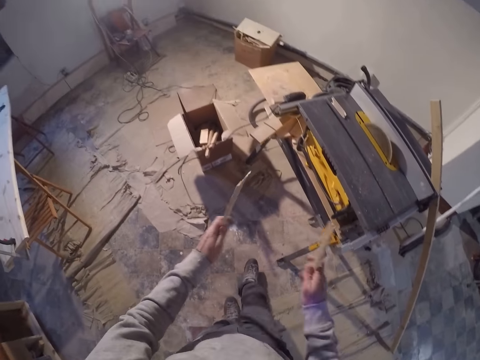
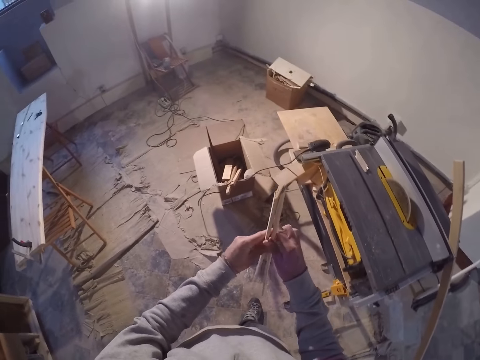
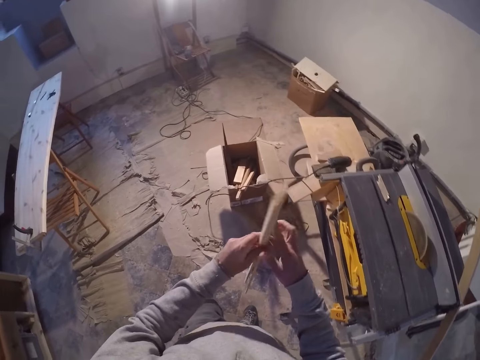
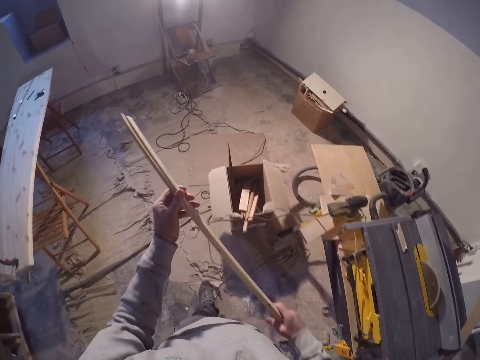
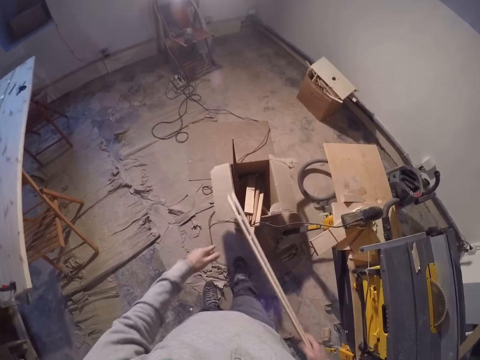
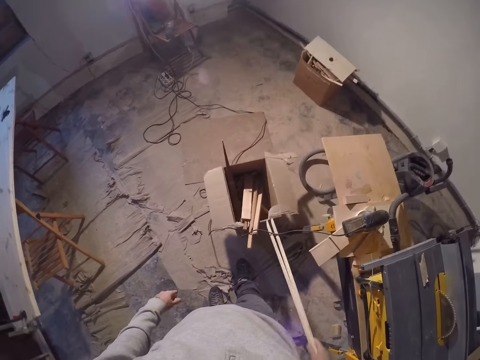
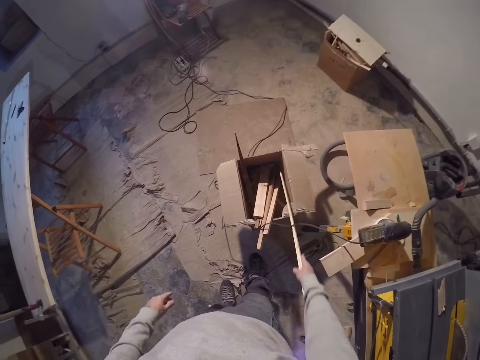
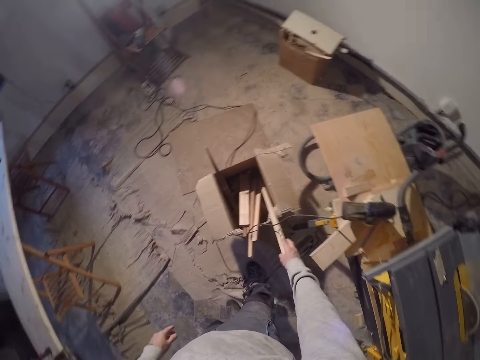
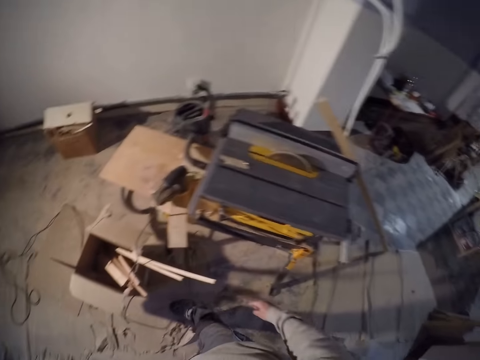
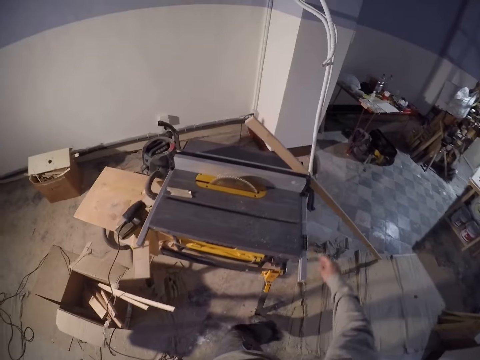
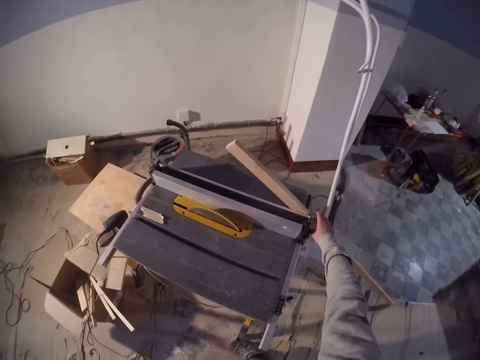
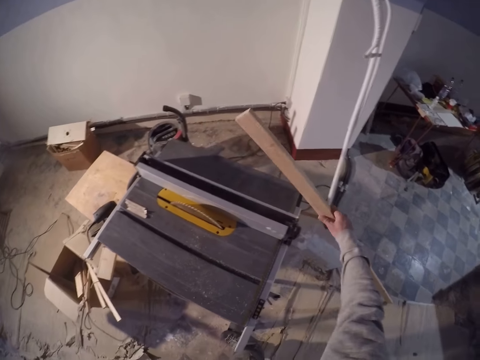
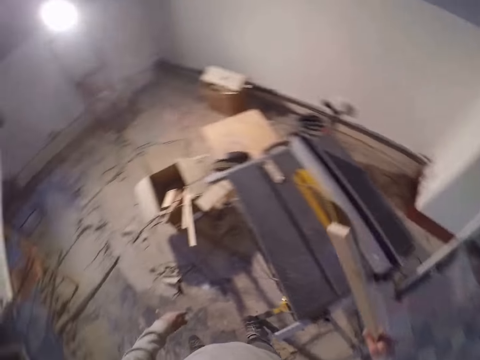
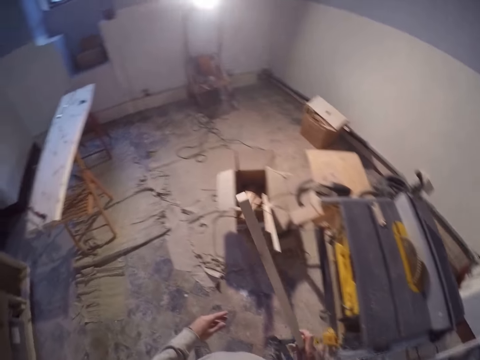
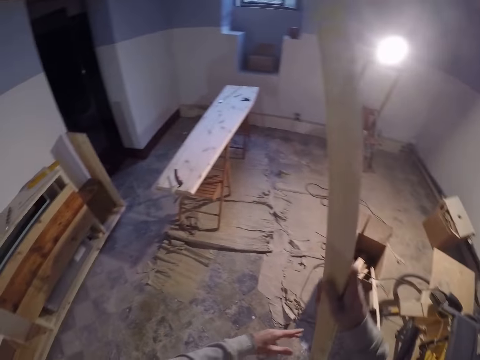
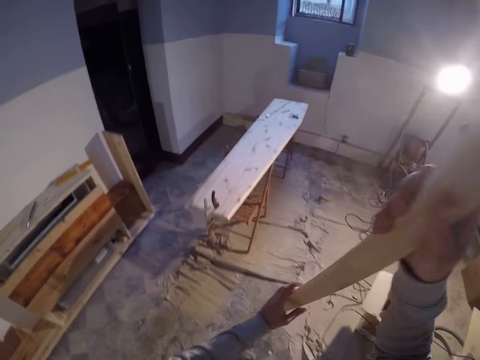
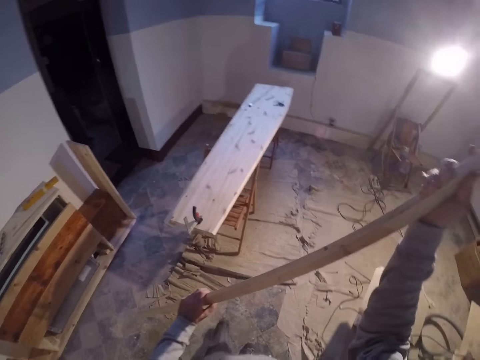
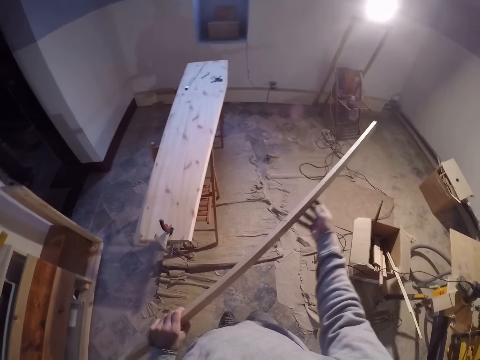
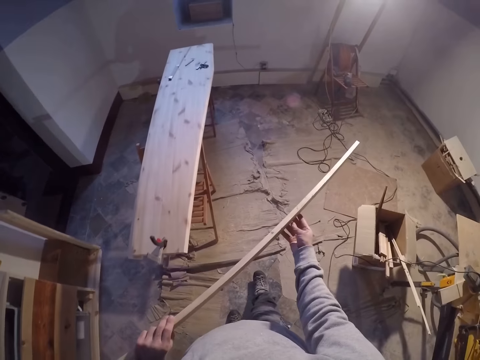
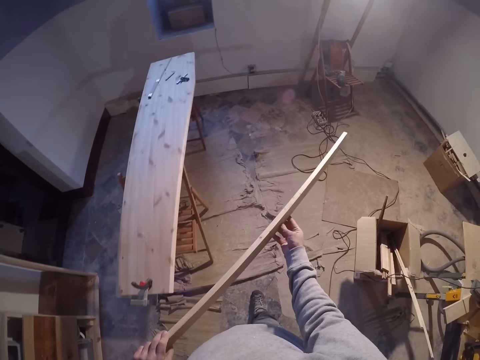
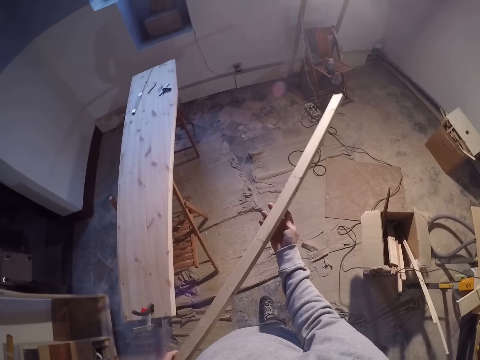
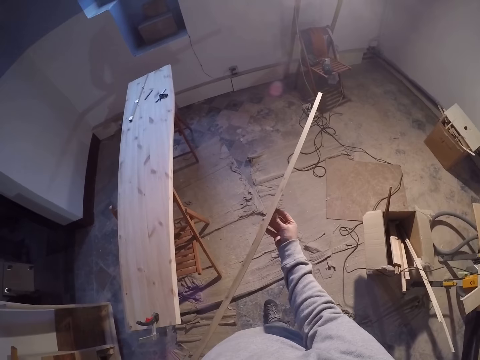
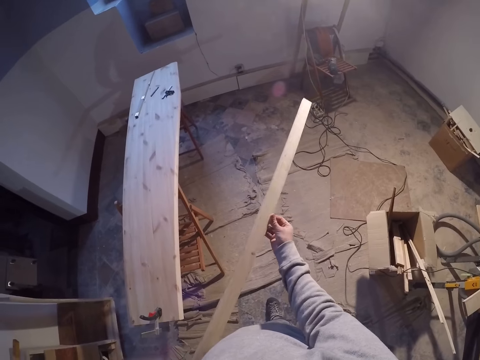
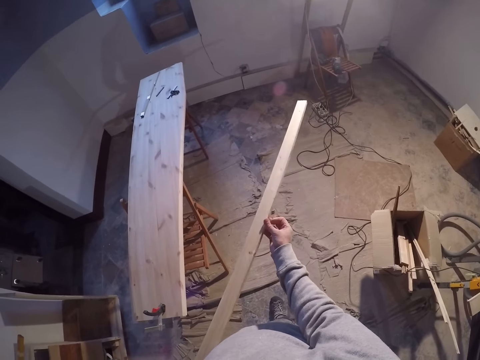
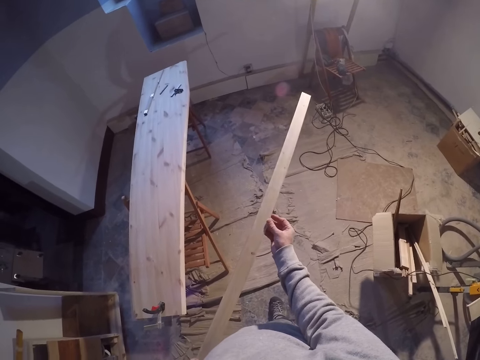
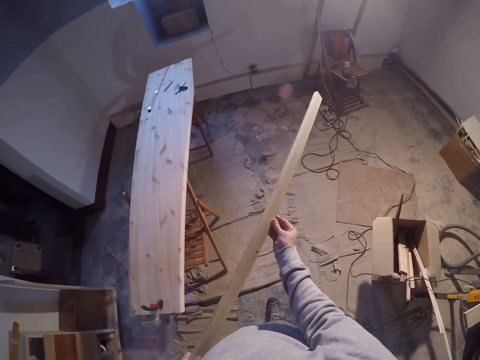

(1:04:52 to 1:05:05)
The camera wearer aligns the woods. He drops the broken splinters in the carton with his right hand. He turns around. He picks up the strip of wood on the table saw in his right hand. He turns the wood. He checks the wood.

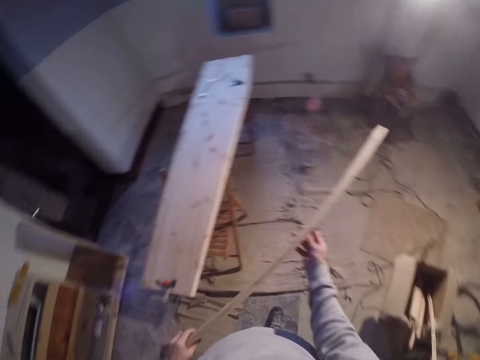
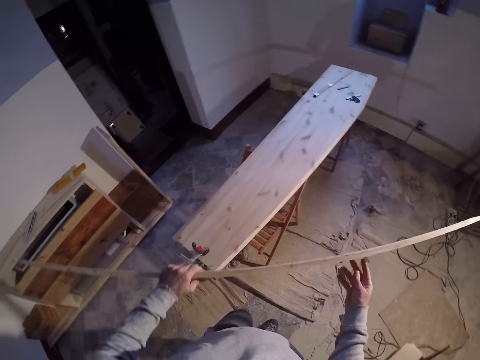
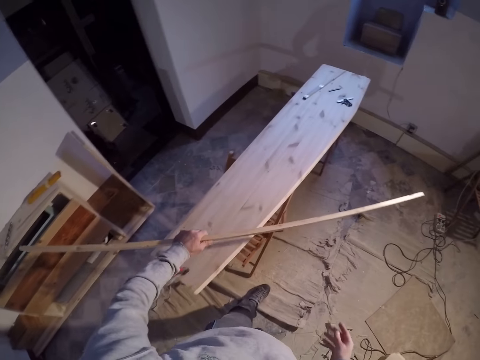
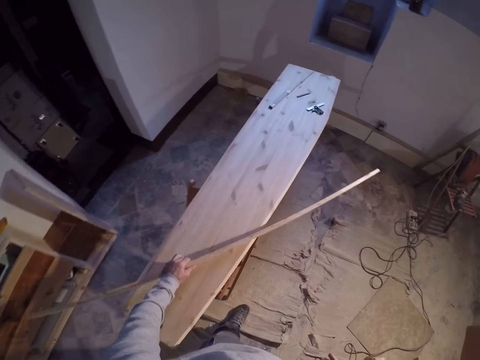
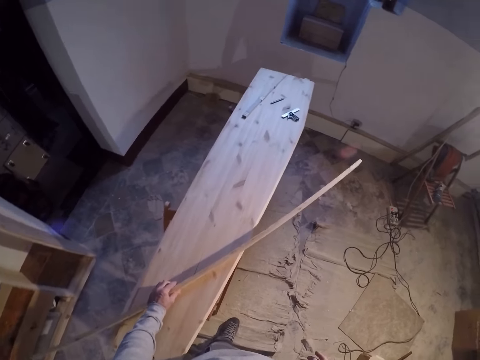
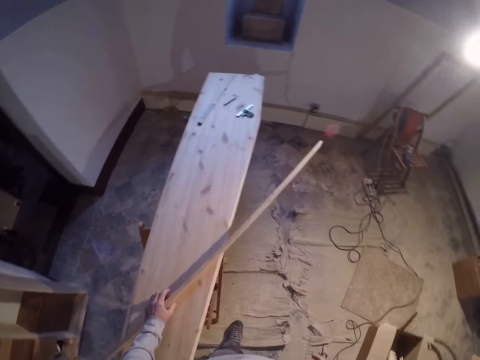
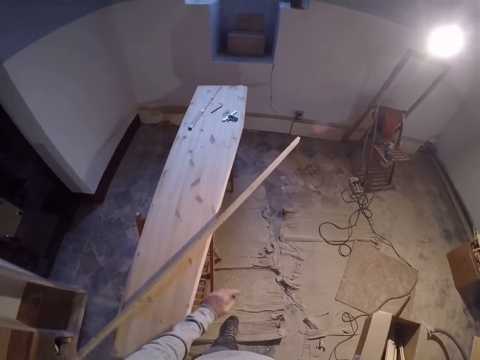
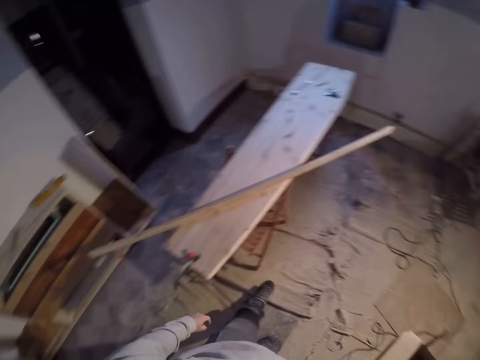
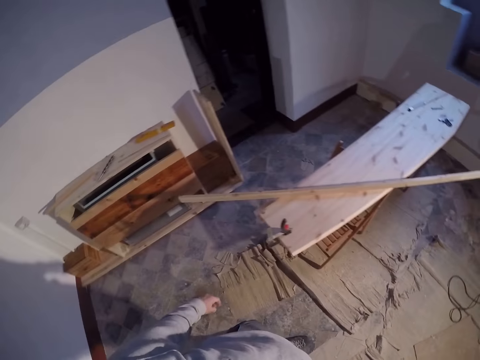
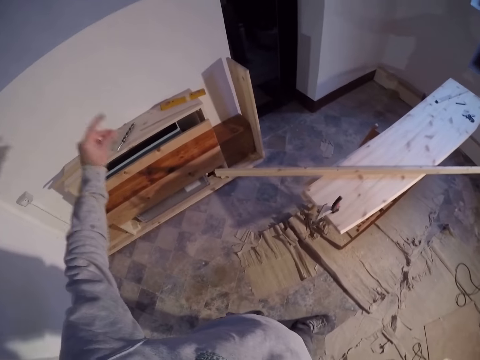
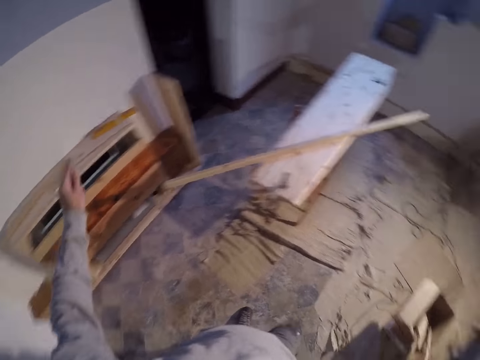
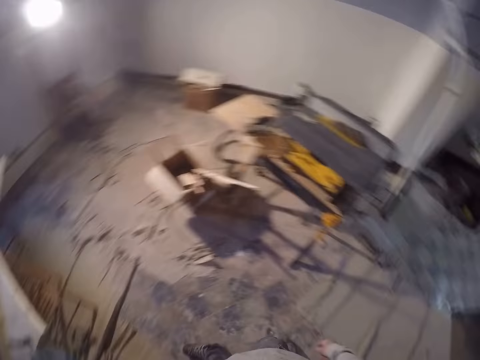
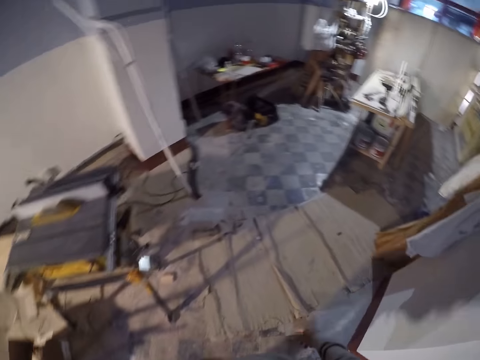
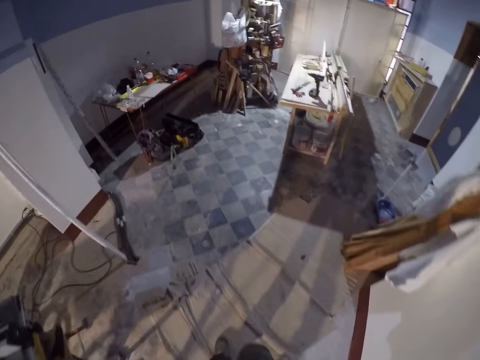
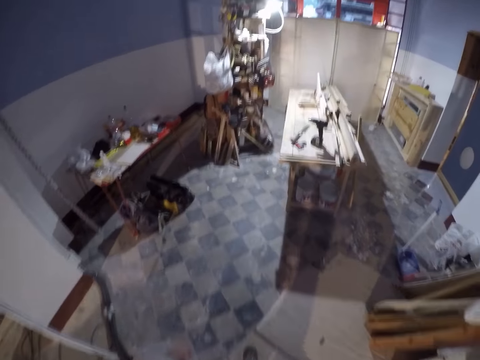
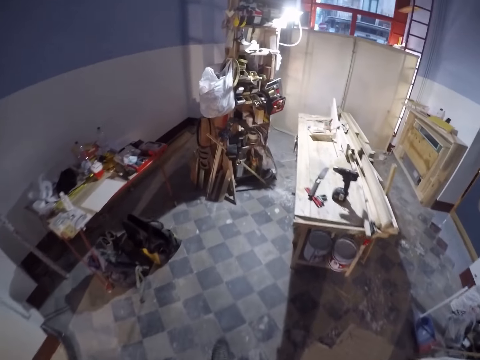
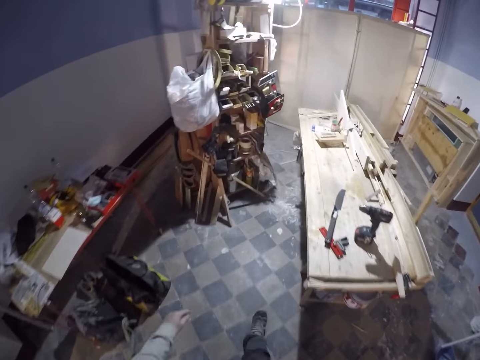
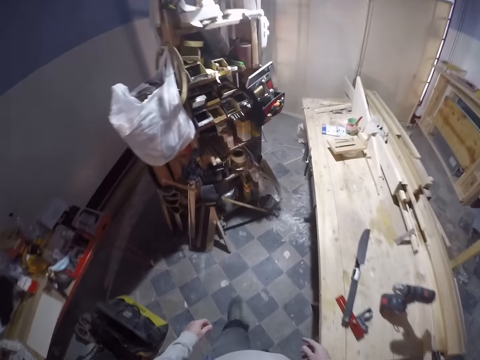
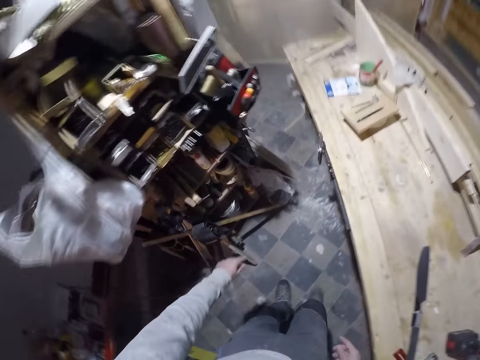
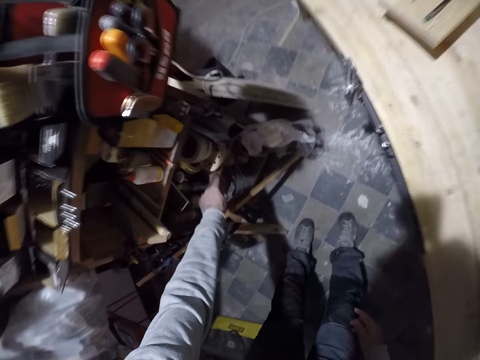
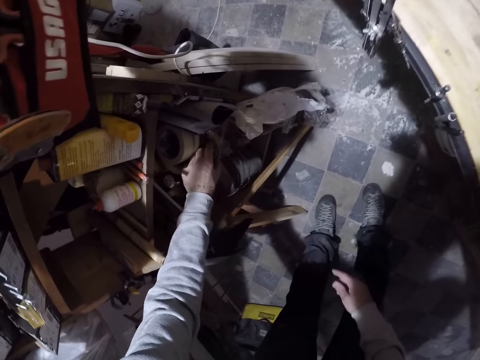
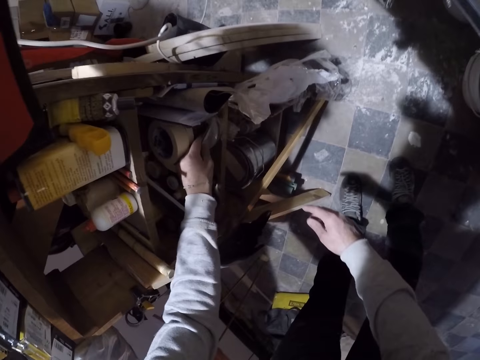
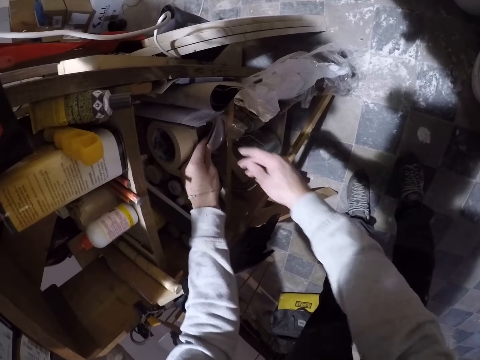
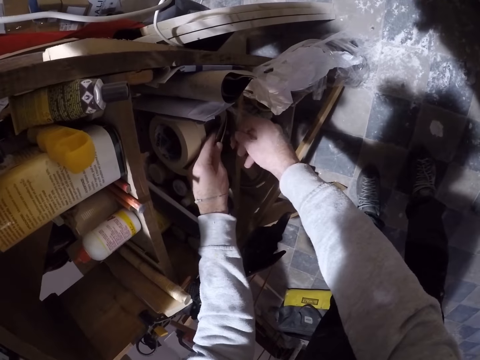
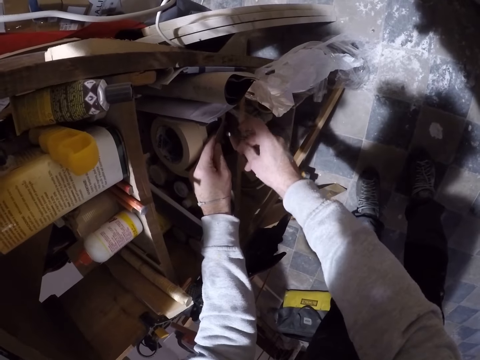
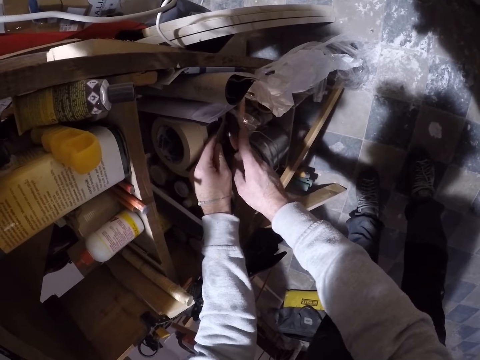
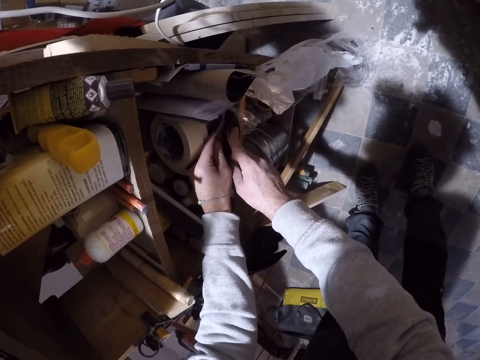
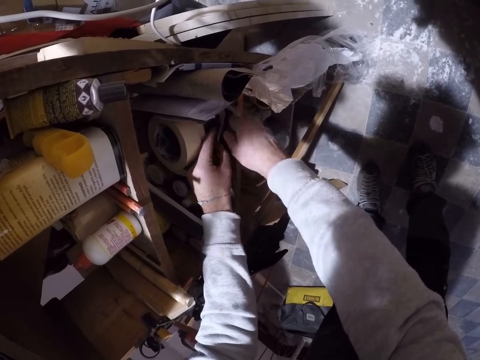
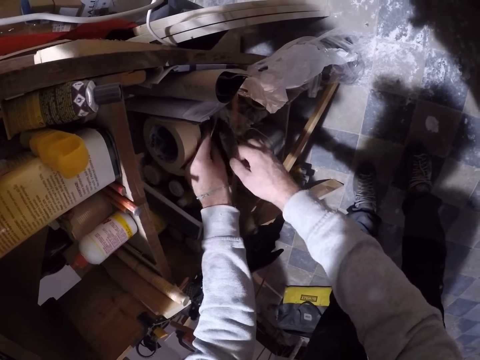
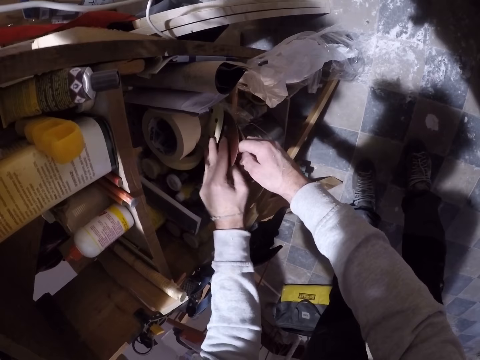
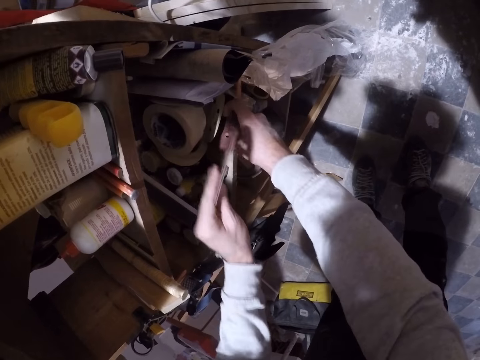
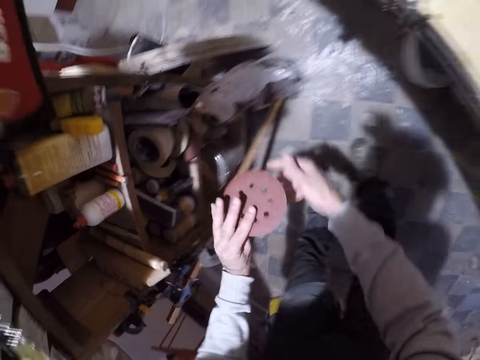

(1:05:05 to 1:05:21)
The camera wearer places the strip of wood in his right hand on the table. He looks around. He sways hands. He walks in the workshop. He rummages through a shelf with his hands. He pulls out an angle grinder disc or sanding pad on the shelf with his right hand.
